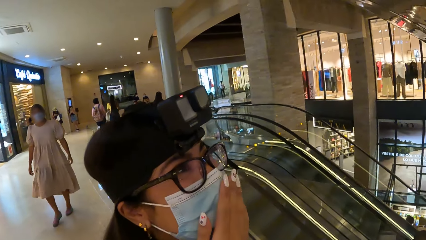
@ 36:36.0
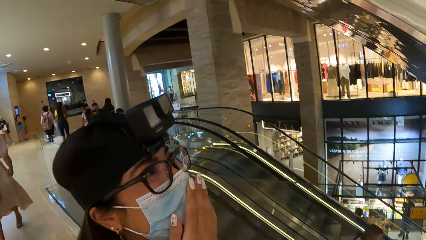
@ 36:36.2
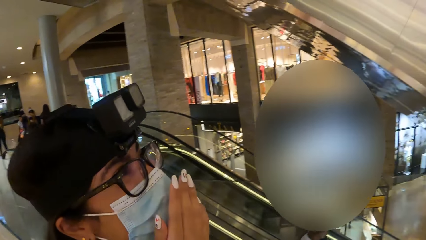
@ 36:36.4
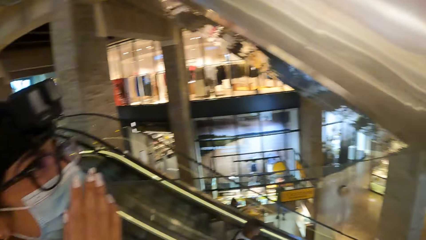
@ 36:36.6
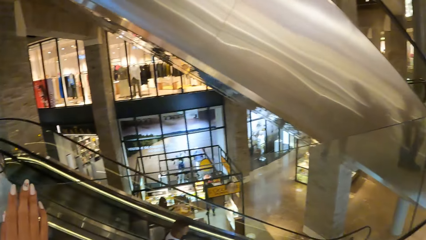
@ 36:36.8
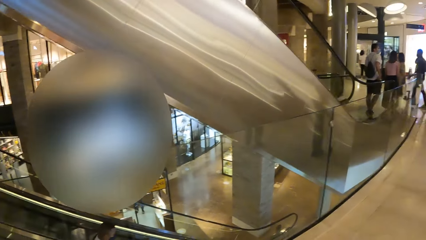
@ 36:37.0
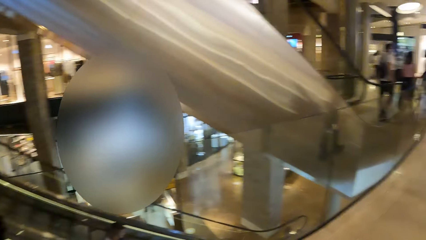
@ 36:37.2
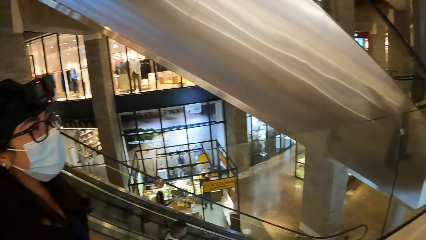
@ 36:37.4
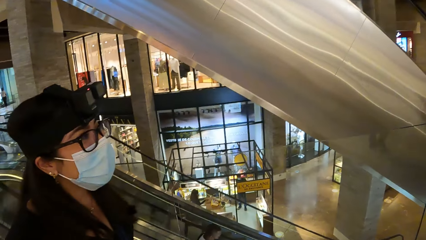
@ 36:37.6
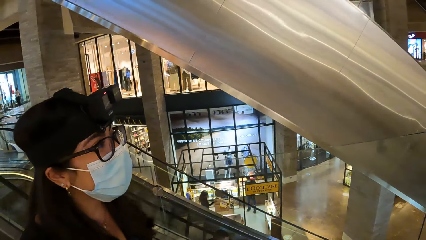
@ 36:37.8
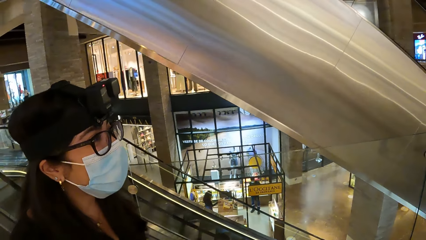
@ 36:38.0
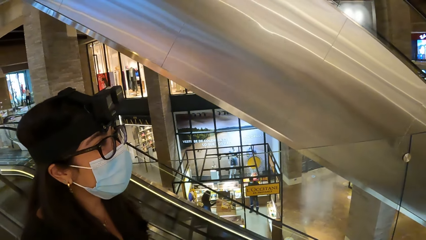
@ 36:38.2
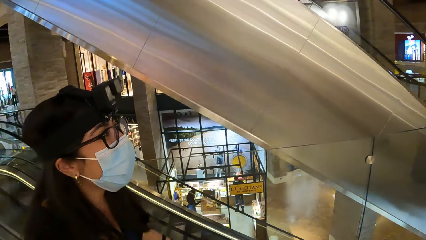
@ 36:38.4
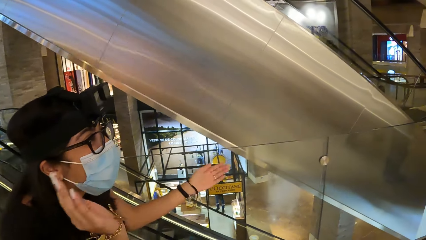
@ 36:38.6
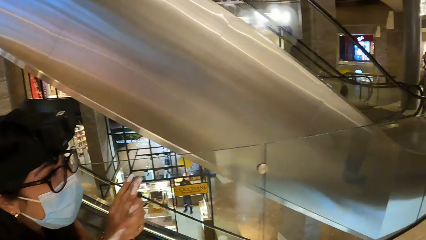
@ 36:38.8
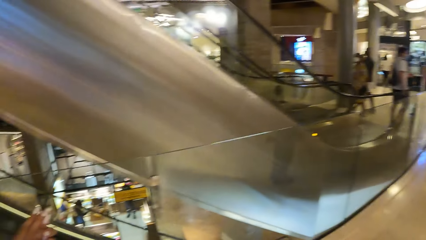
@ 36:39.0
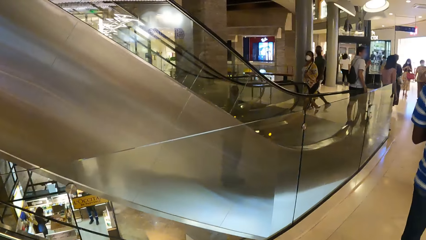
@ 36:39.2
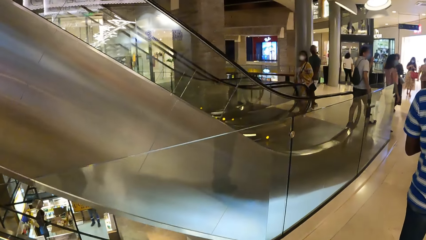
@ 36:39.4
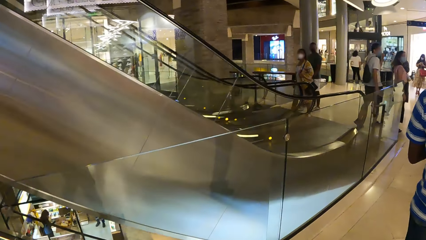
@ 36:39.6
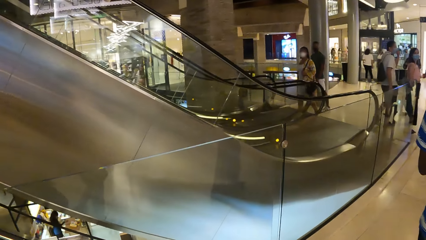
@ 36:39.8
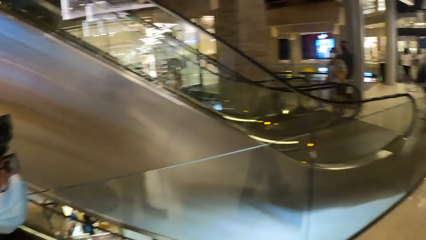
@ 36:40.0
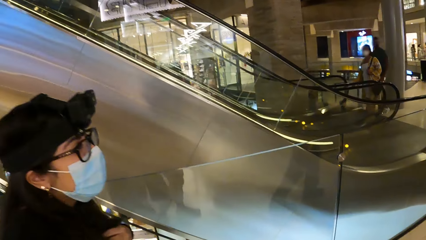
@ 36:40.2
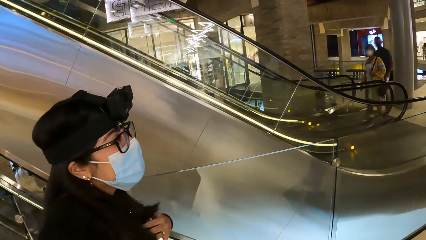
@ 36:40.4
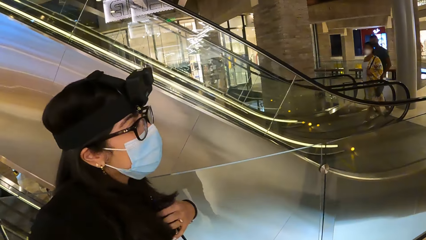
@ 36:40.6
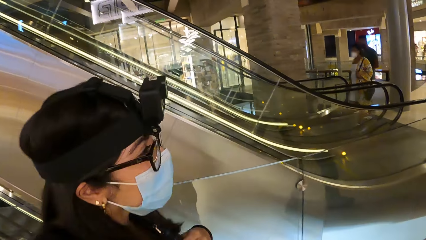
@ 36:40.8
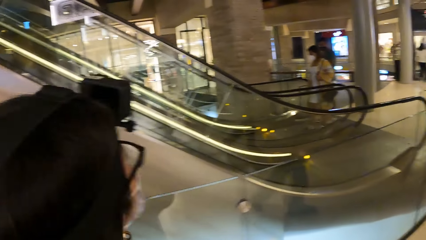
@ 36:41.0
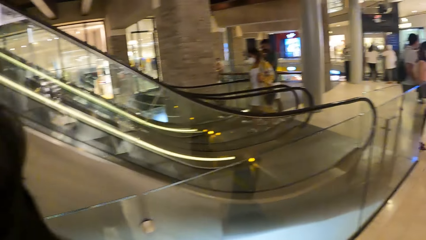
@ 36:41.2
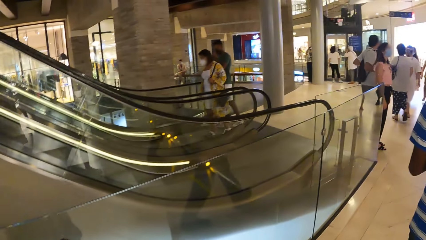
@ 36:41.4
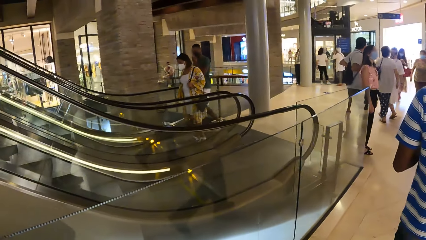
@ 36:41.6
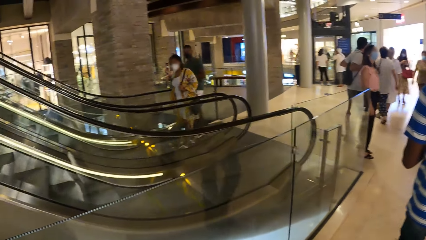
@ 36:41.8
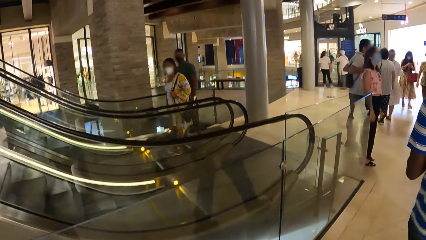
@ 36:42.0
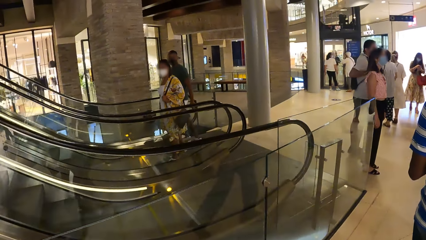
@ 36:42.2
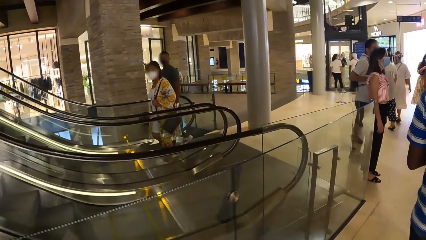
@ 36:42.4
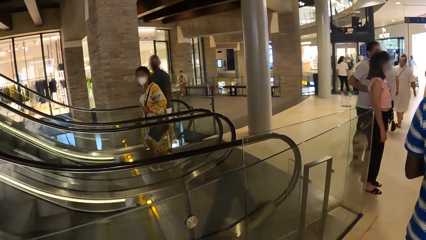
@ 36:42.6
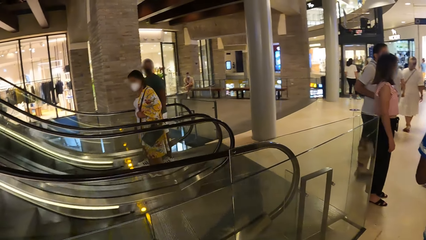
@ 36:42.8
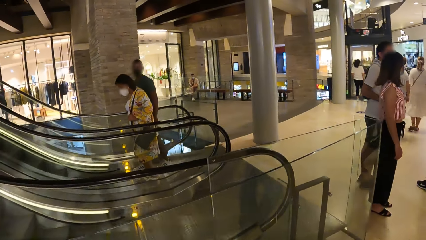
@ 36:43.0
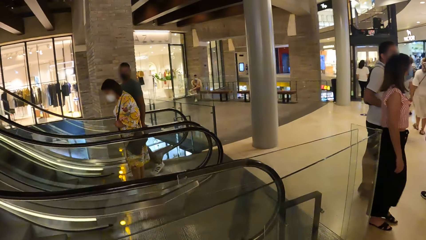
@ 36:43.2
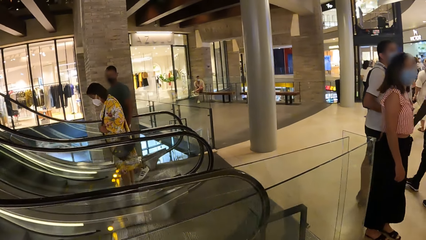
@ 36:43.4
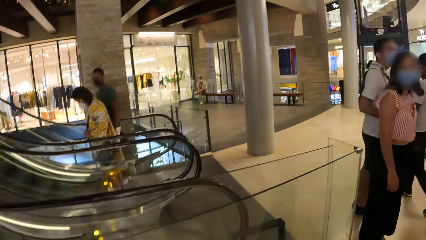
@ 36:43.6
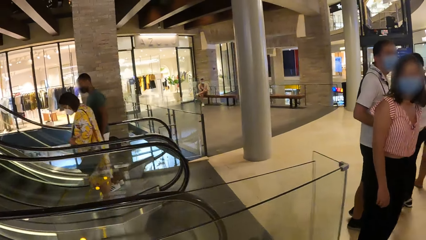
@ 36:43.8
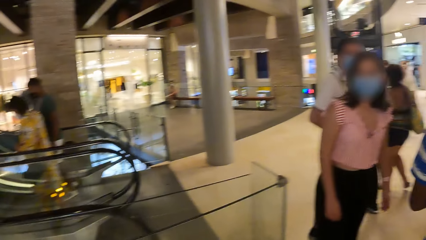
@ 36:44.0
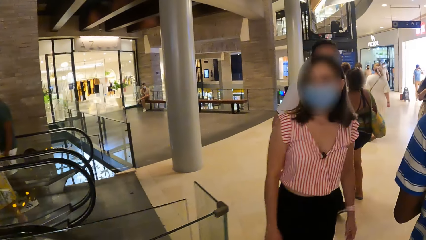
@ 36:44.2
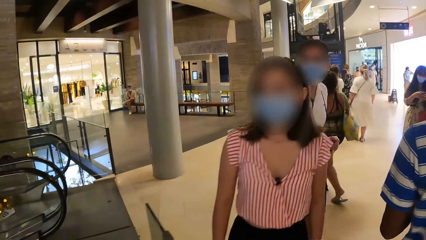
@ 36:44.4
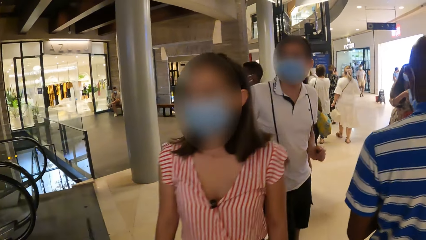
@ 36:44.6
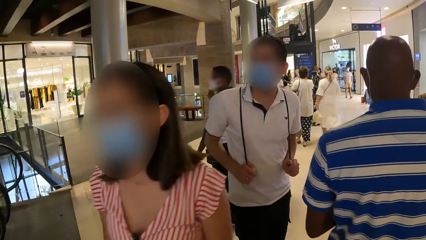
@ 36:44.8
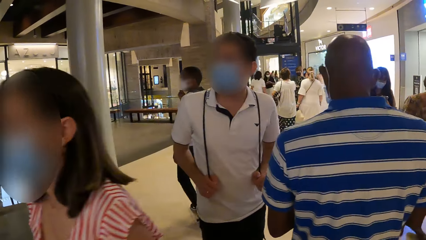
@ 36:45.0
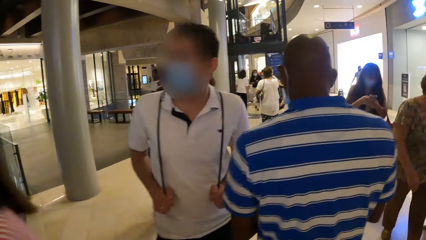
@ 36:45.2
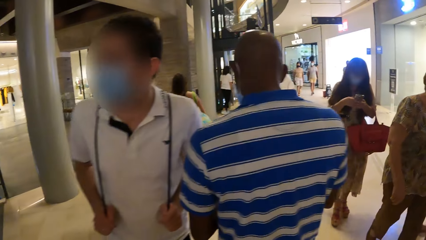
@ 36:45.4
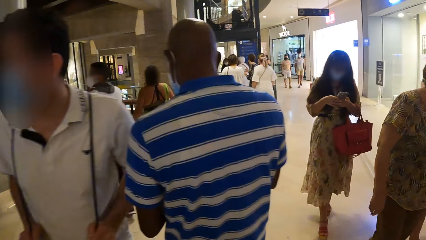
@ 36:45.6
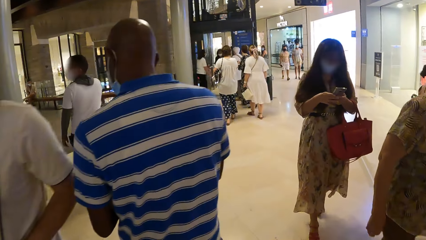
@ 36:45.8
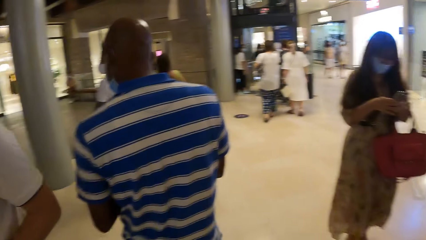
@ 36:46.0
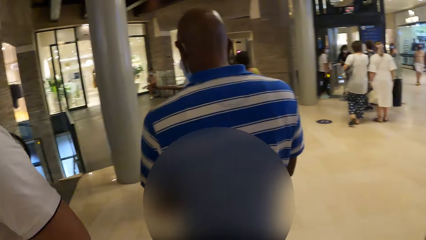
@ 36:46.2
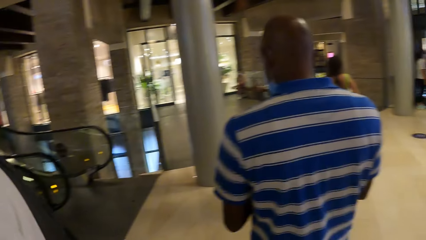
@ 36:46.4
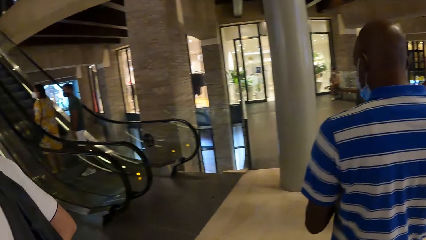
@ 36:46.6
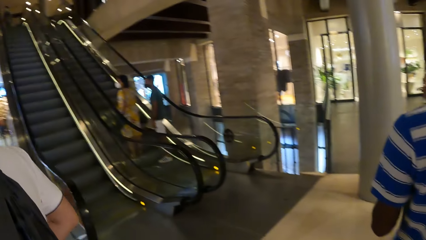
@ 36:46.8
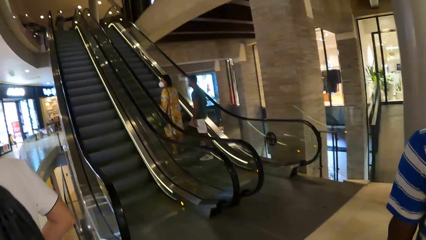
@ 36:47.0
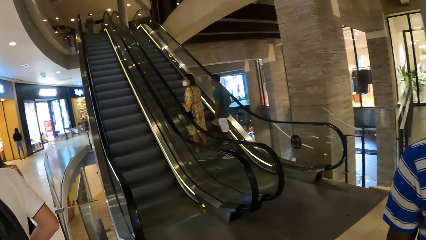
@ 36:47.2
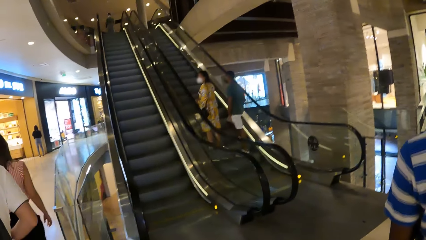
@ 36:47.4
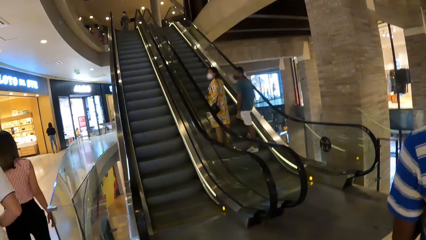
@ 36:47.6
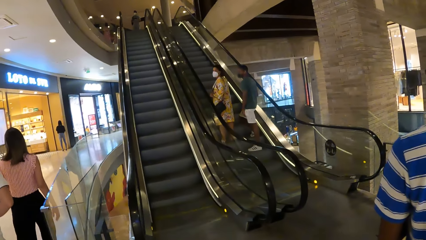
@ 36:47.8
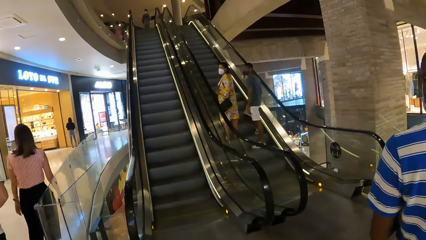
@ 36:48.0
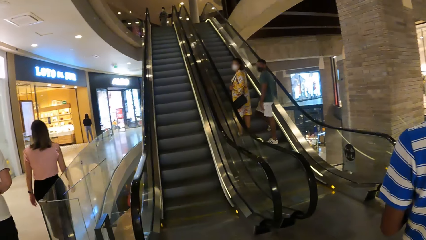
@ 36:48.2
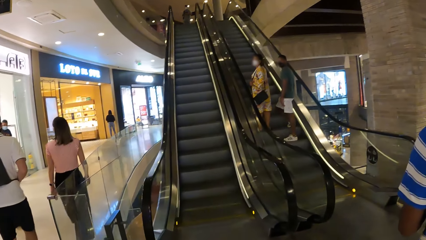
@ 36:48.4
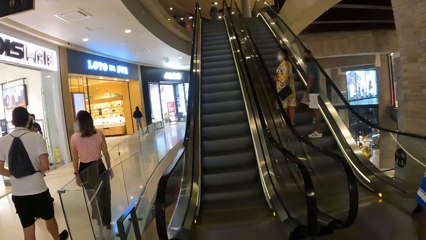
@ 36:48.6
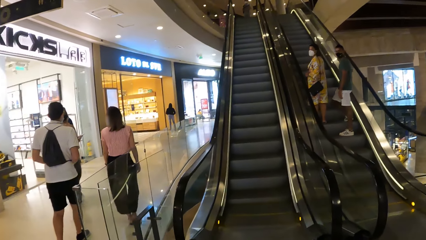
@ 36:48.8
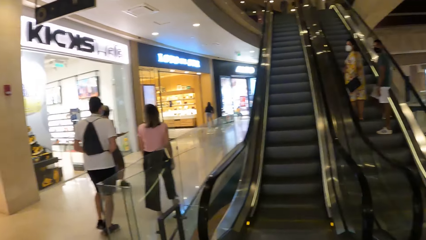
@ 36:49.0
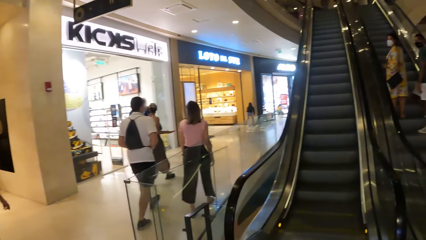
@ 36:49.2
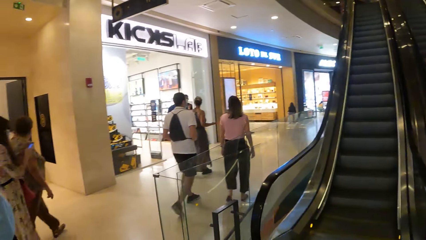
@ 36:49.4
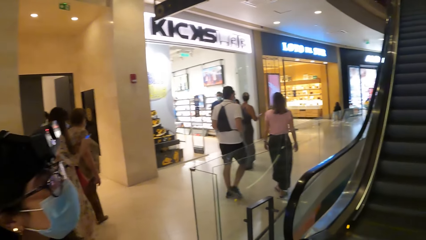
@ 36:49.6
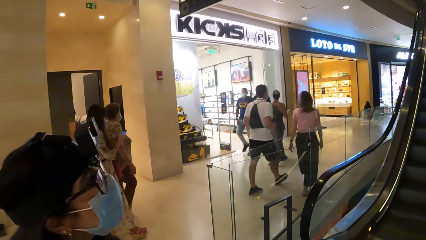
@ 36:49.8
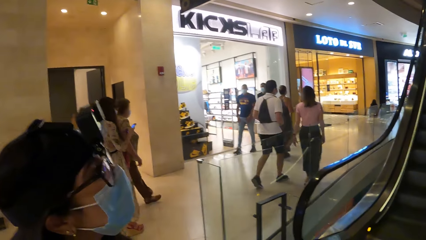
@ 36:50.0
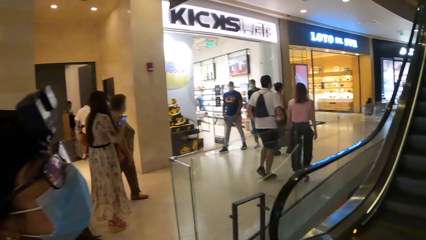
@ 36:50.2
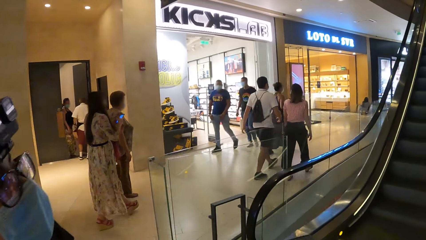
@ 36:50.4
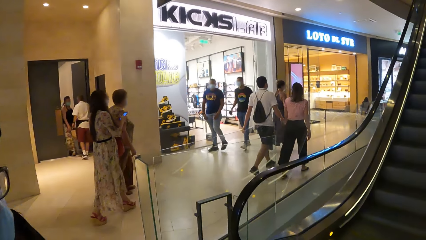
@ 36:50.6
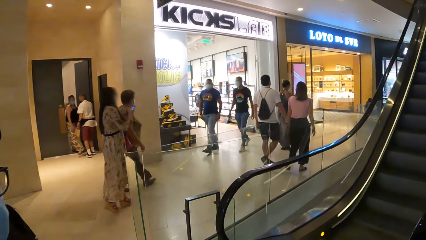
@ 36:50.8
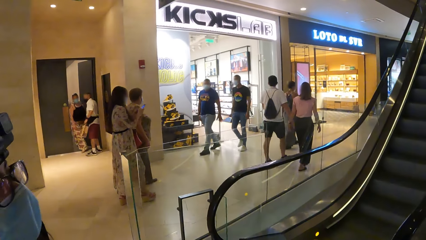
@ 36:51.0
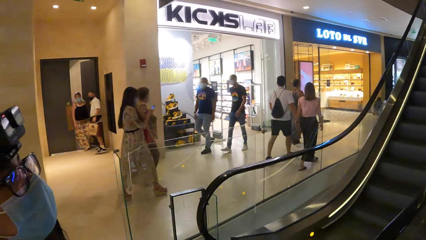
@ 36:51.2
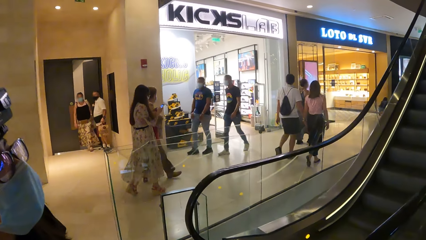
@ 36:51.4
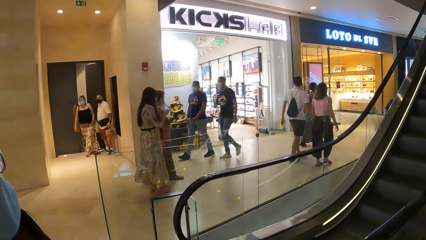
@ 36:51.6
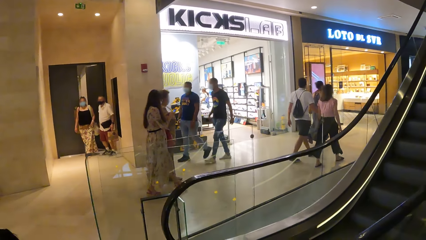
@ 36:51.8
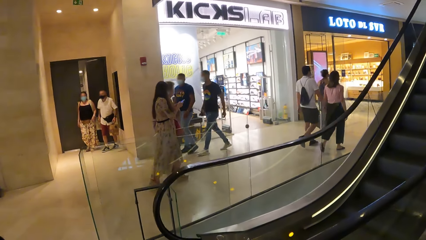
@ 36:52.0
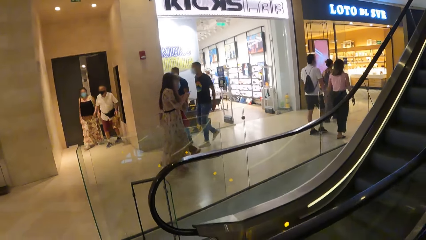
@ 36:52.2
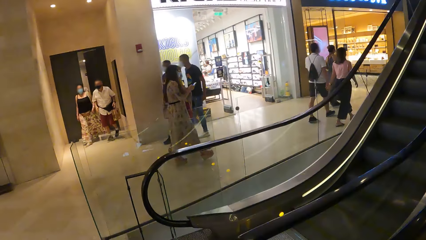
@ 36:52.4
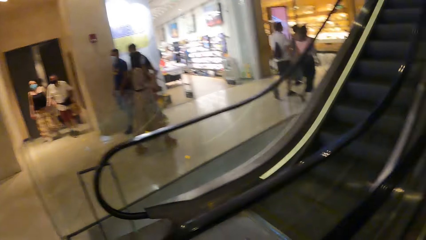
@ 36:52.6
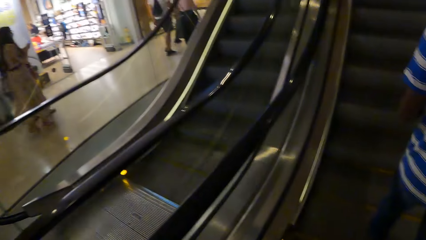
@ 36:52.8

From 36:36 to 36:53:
A woman walks around. The camera wearer walks around.
